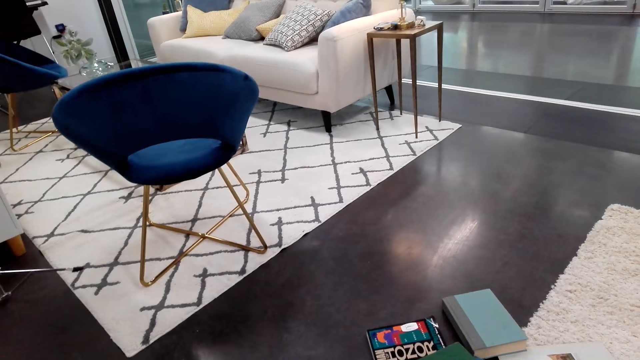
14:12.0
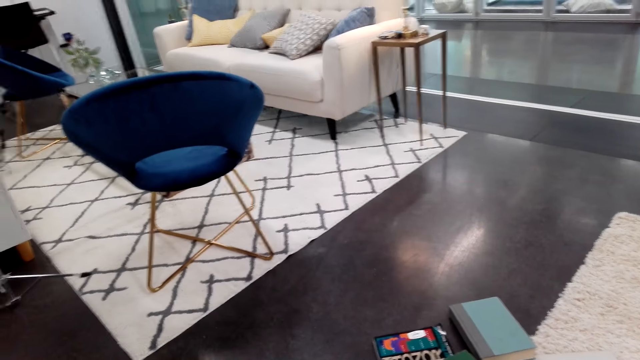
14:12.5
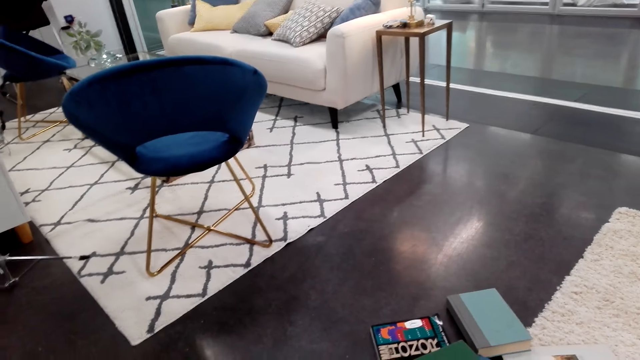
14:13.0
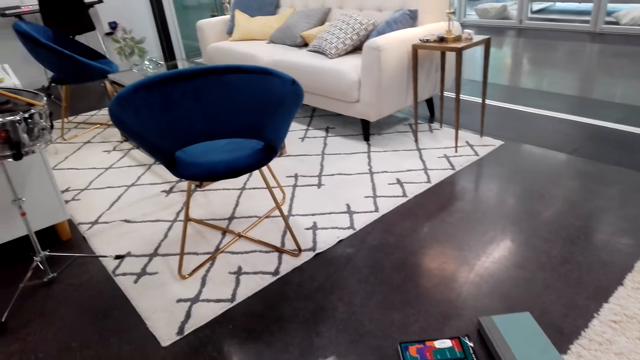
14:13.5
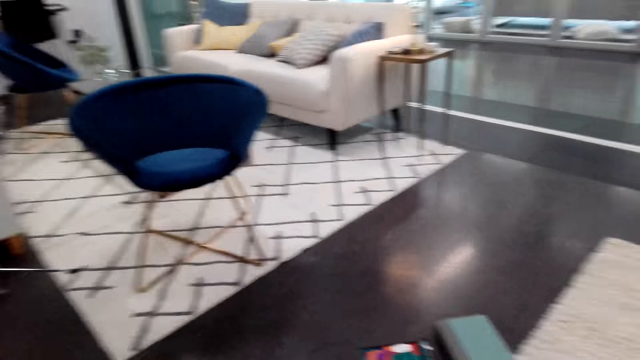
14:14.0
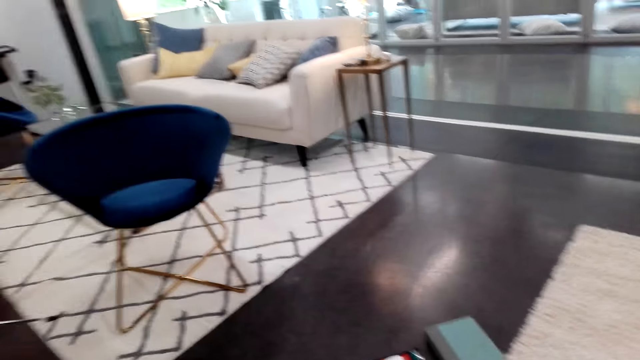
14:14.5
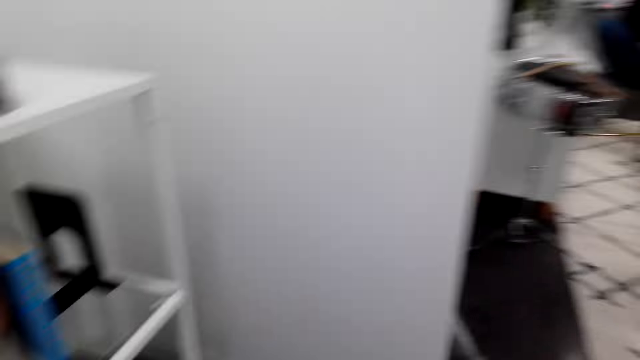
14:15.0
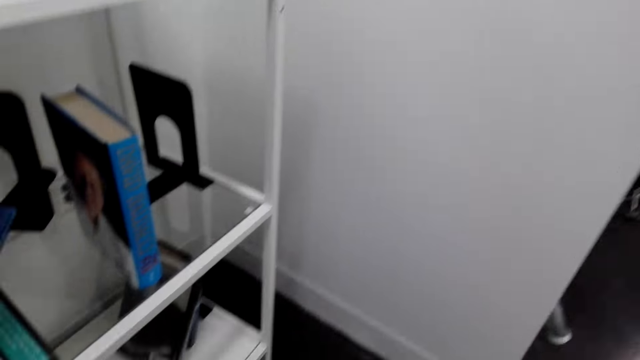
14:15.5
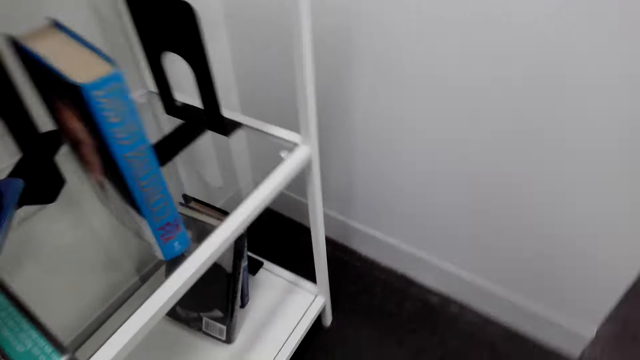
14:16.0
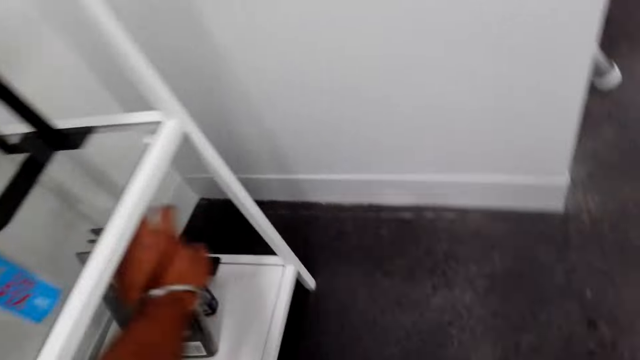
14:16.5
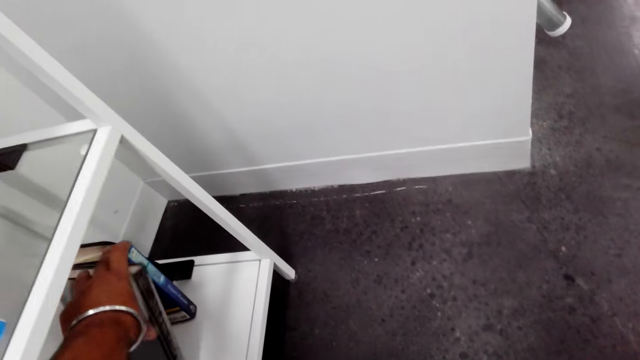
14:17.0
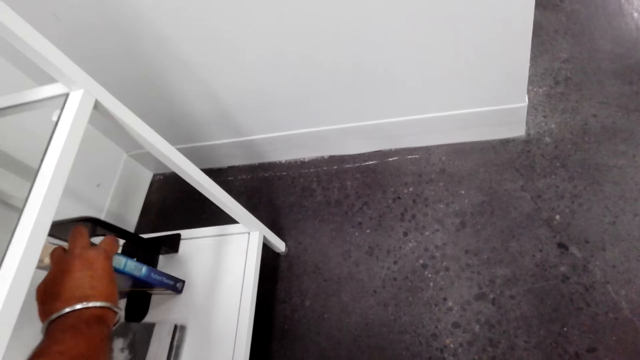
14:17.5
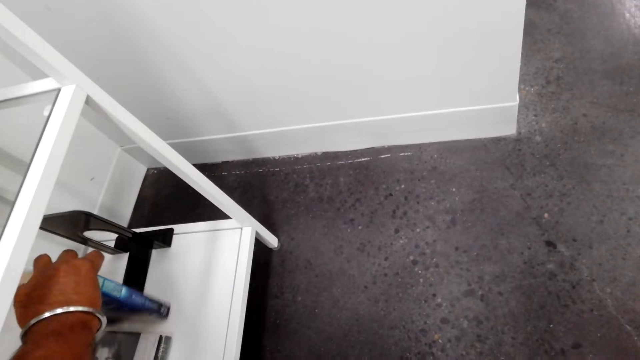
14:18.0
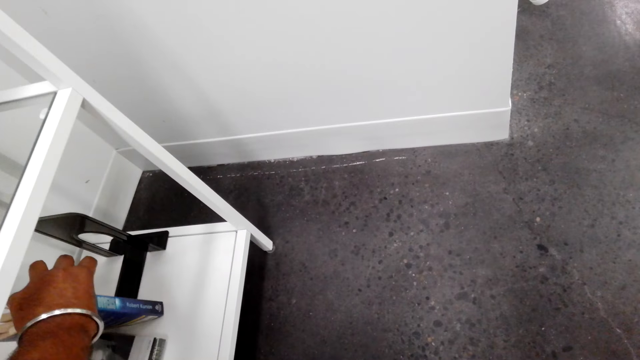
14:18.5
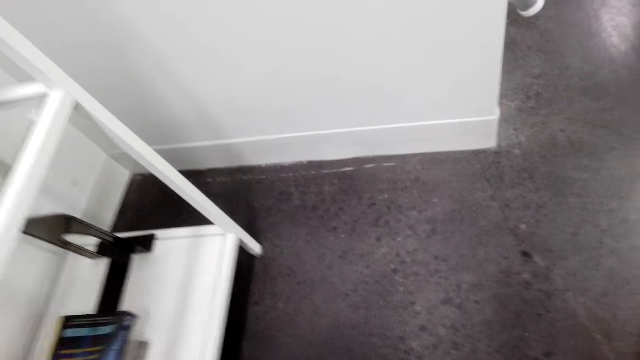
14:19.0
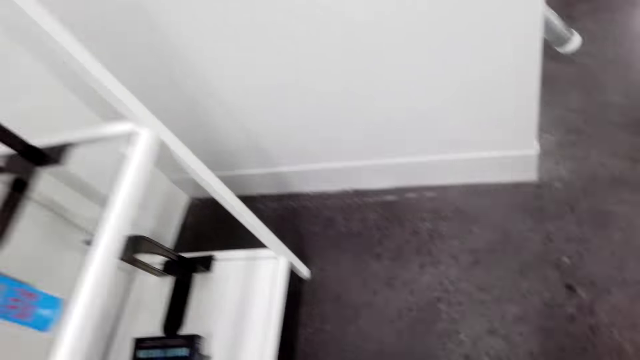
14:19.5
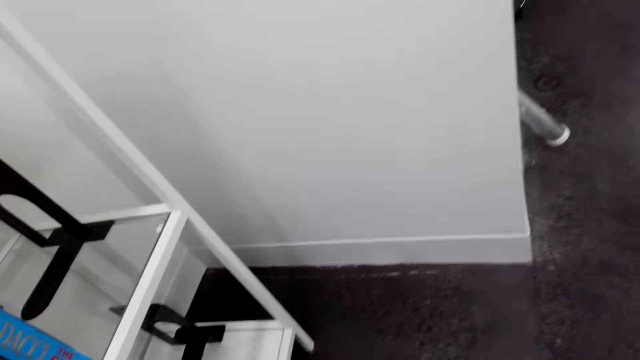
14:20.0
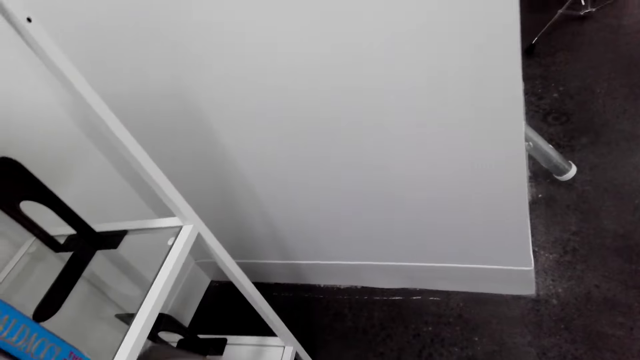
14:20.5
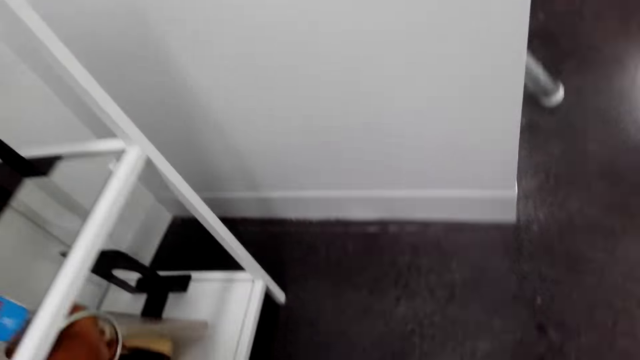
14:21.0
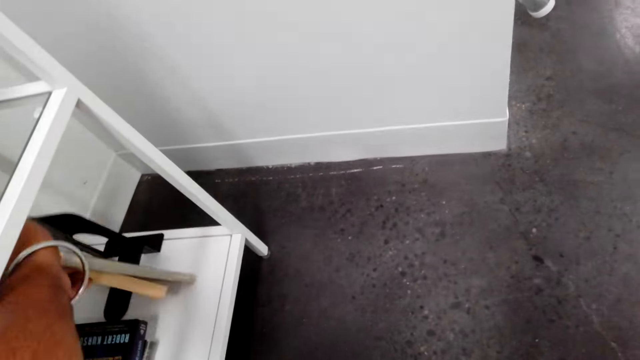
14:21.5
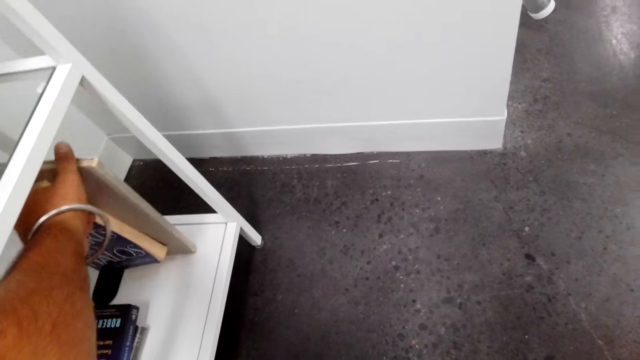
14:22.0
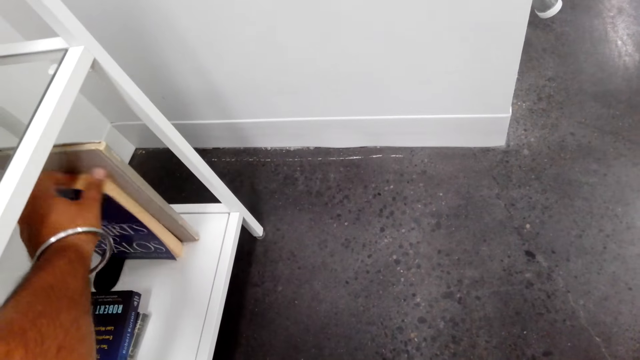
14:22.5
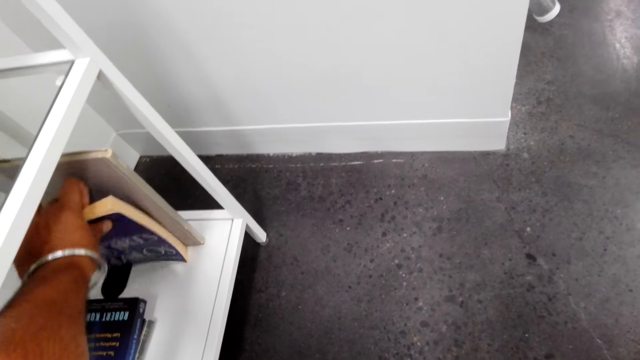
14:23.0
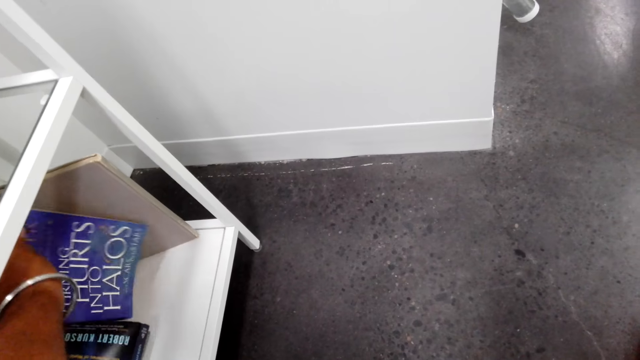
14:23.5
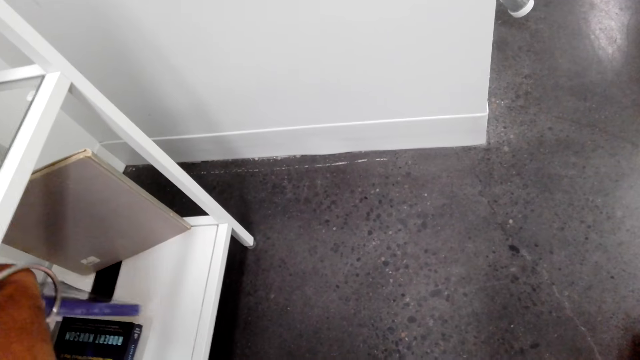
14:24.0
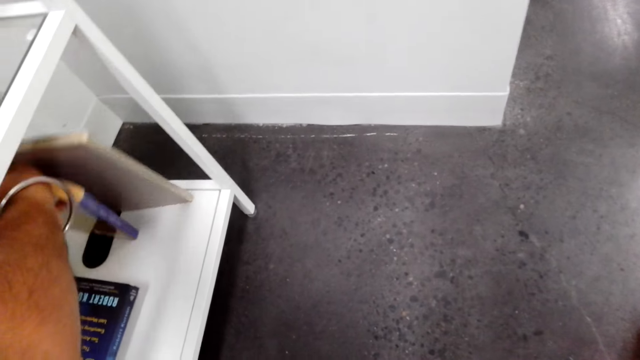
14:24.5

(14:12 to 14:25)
The camera wearer picks a book on the floor. They arrange books on the book shelf. They put the books on the book shelf.

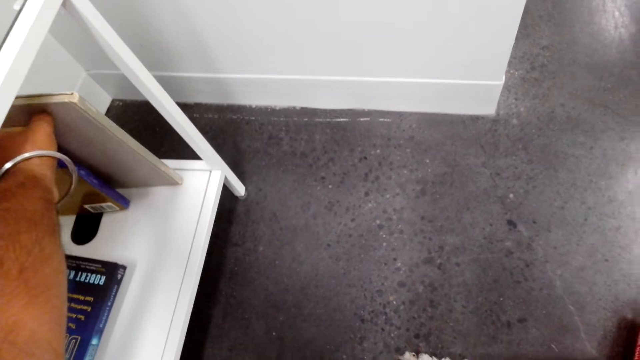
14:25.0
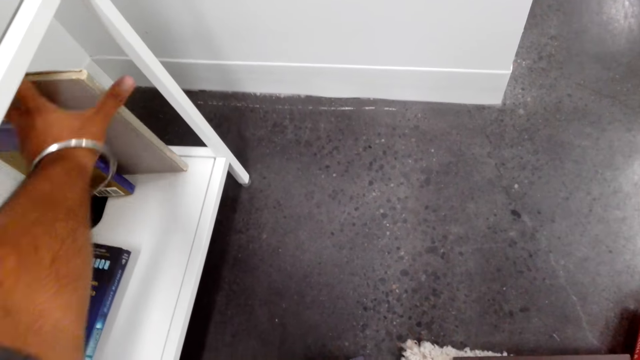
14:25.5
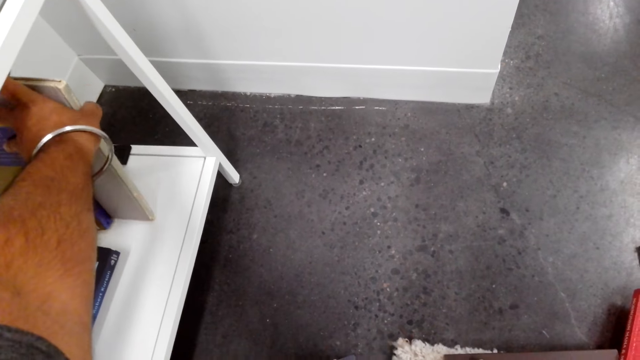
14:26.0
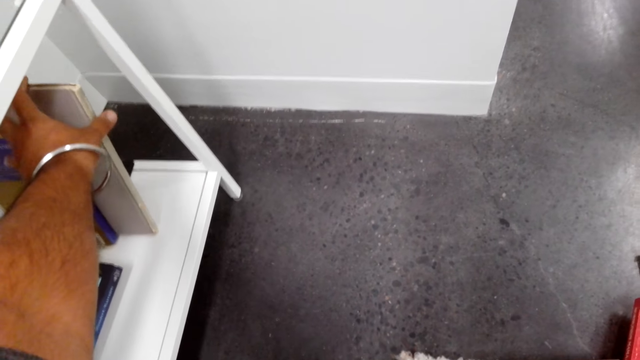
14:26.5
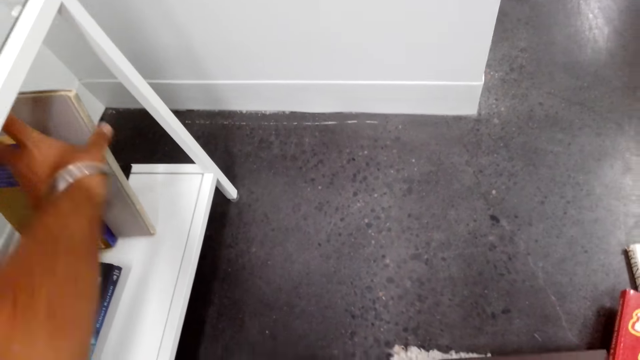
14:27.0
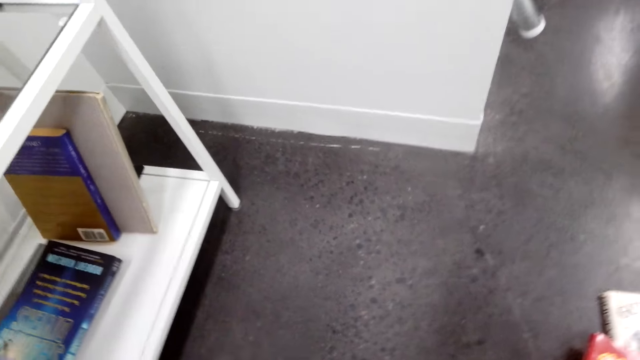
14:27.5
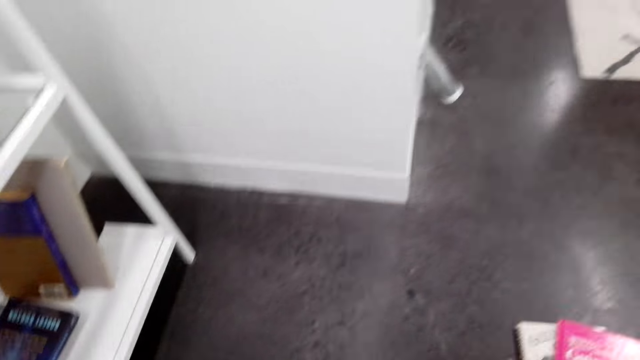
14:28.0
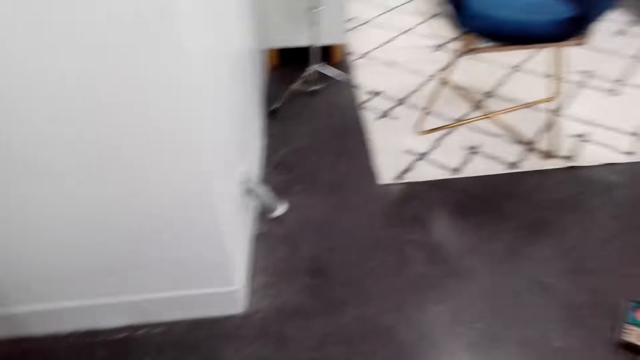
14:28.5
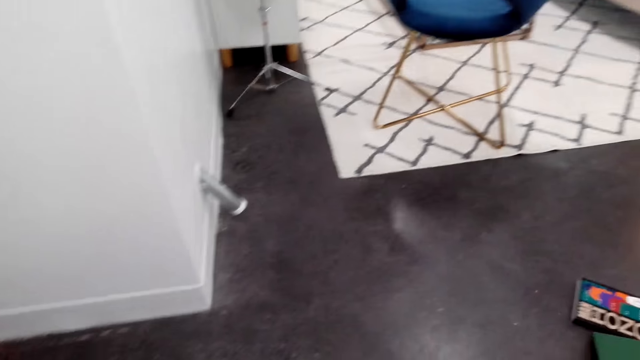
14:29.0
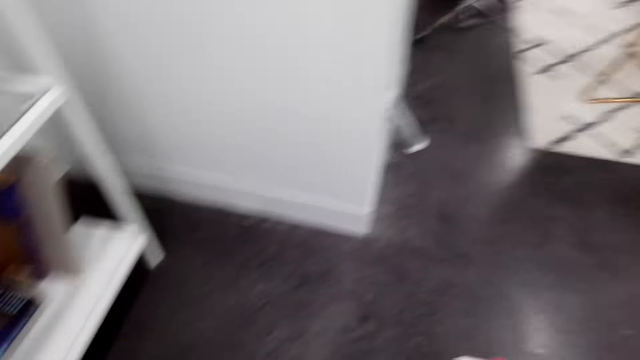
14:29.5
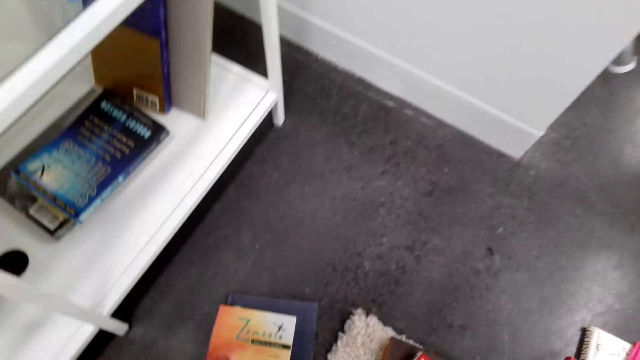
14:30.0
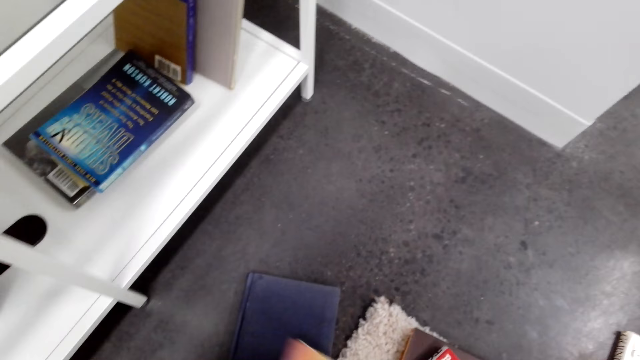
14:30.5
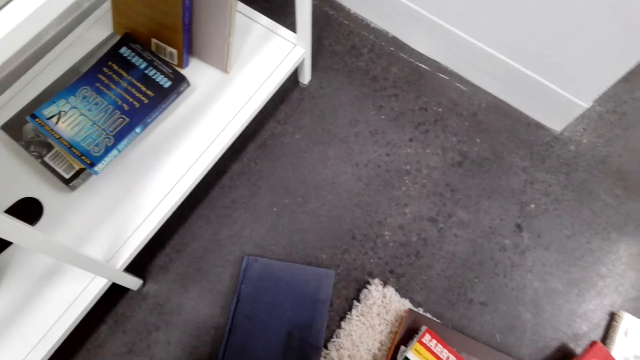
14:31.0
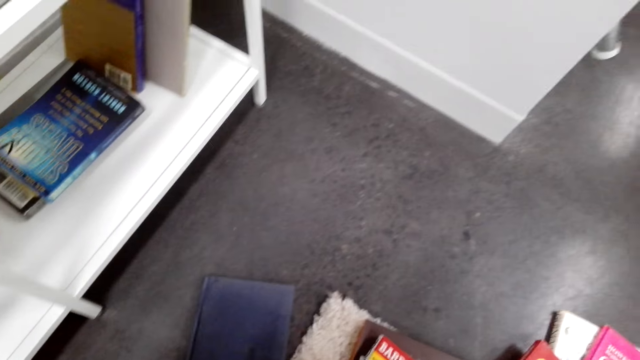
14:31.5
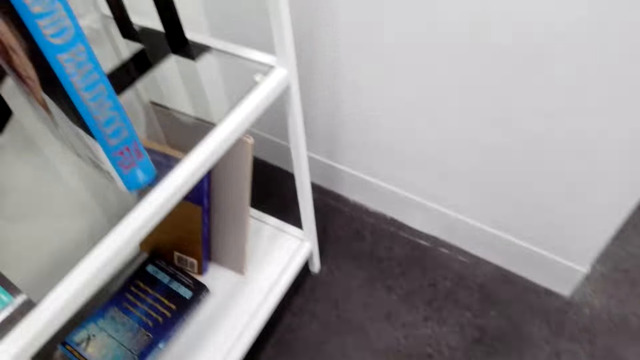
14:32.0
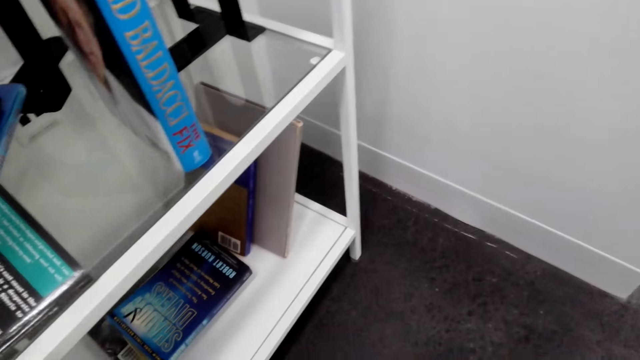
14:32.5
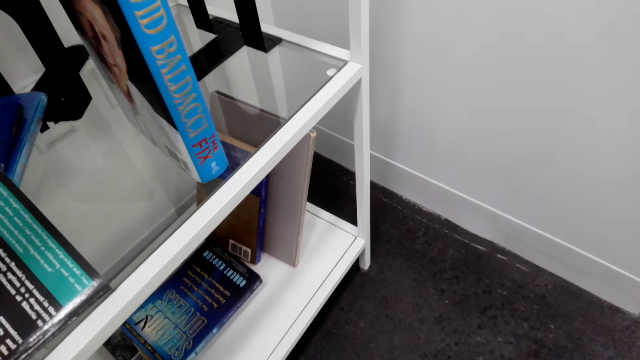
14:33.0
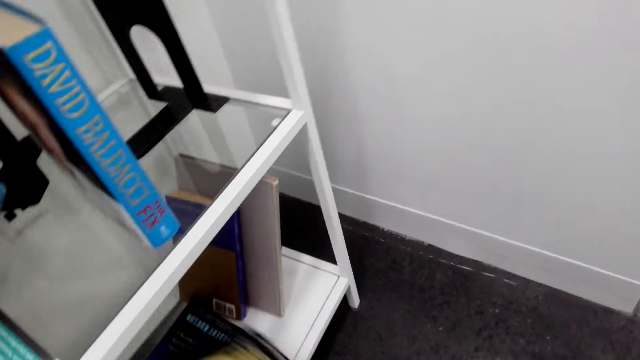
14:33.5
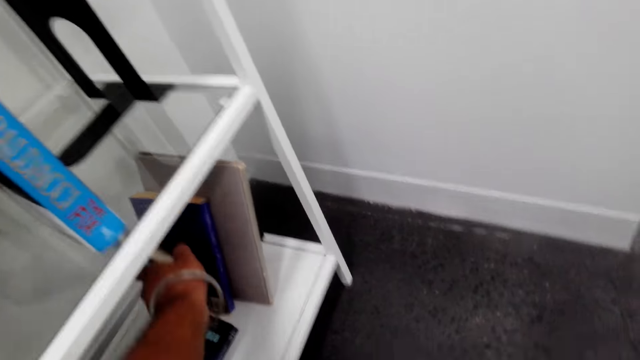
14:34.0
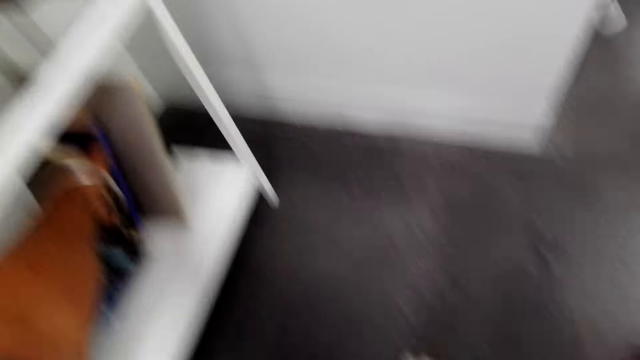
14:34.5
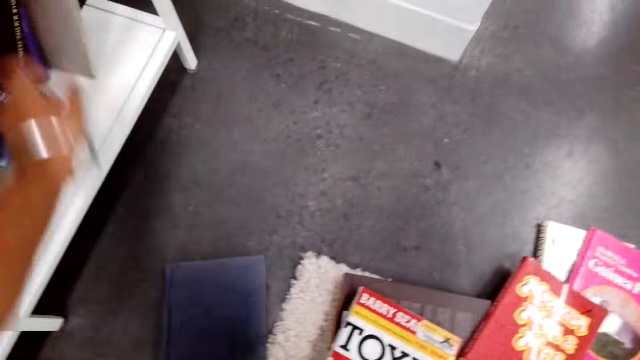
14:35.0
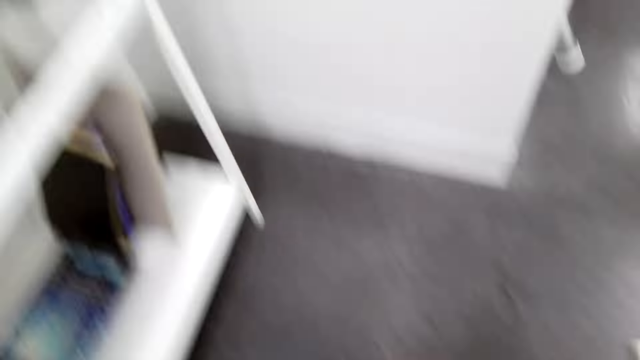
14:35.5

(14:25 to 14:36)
The camera wearer picks a book from the floor. They put the book on the book shelf.
